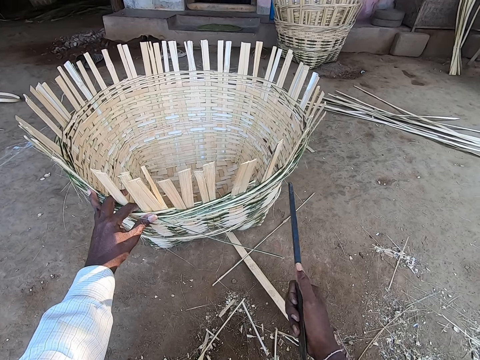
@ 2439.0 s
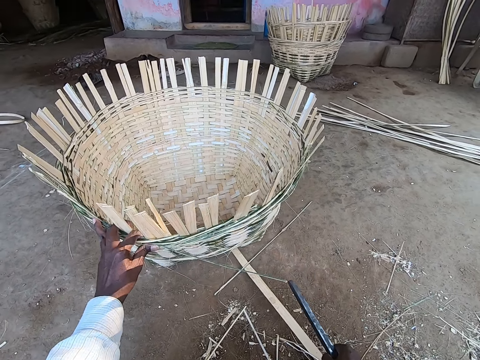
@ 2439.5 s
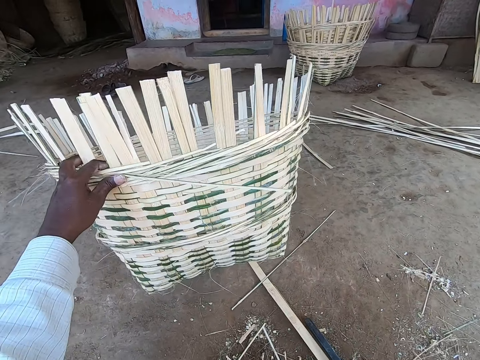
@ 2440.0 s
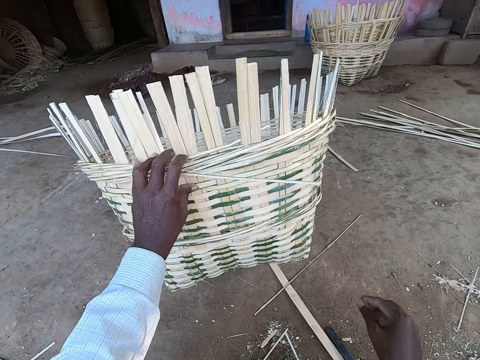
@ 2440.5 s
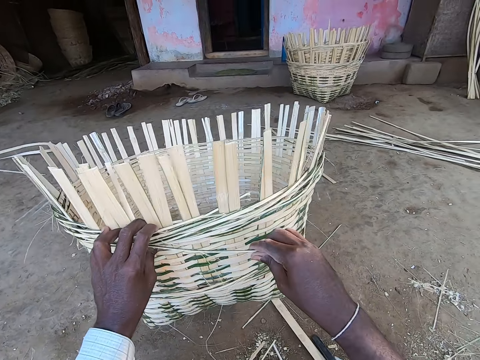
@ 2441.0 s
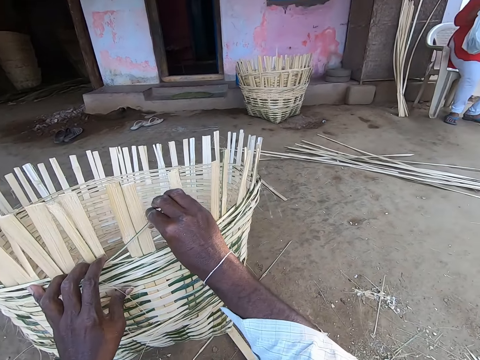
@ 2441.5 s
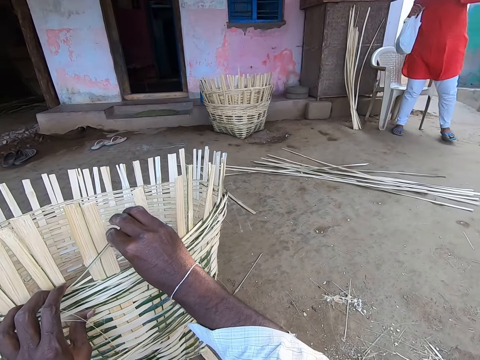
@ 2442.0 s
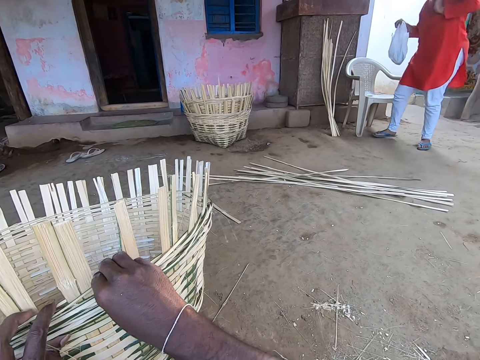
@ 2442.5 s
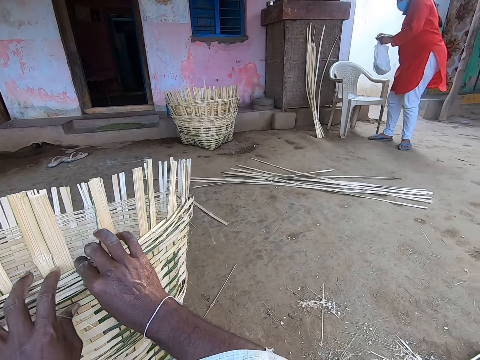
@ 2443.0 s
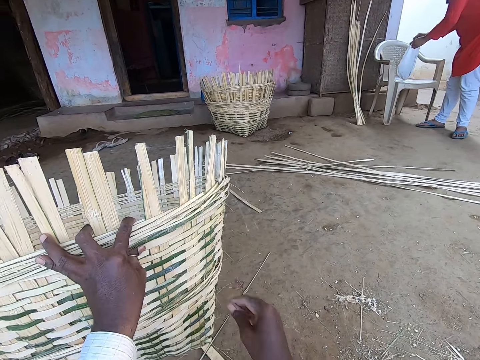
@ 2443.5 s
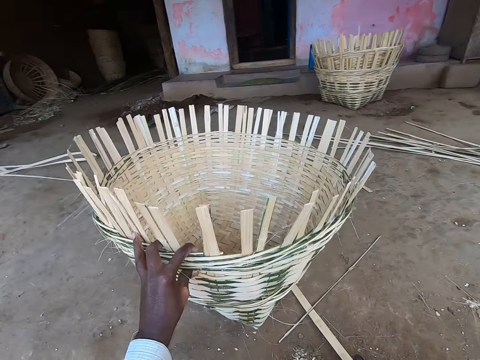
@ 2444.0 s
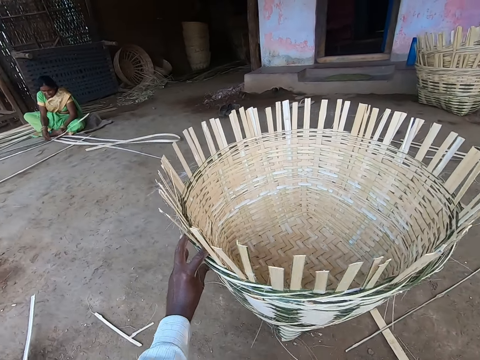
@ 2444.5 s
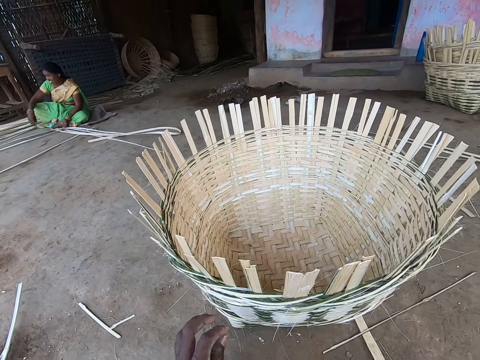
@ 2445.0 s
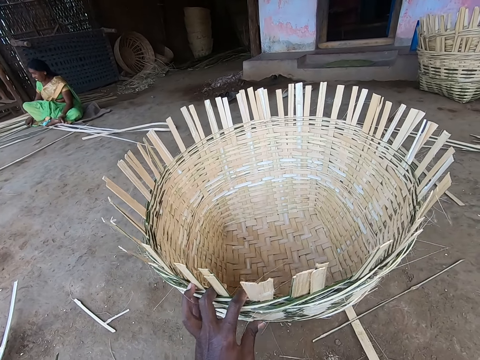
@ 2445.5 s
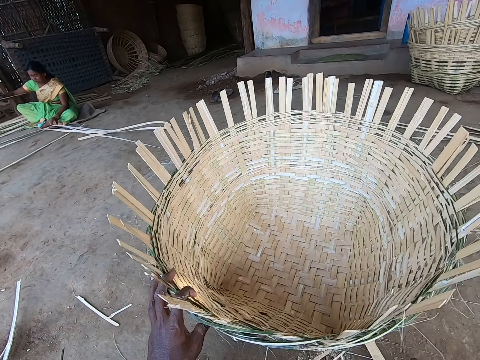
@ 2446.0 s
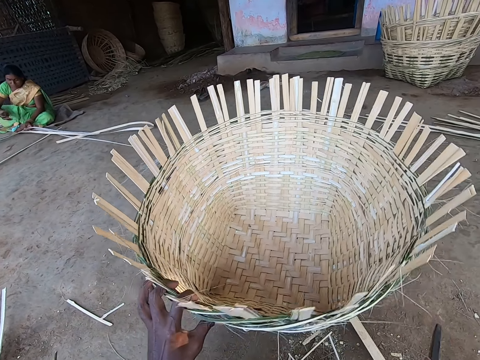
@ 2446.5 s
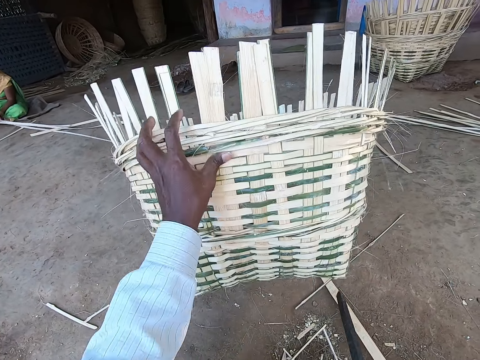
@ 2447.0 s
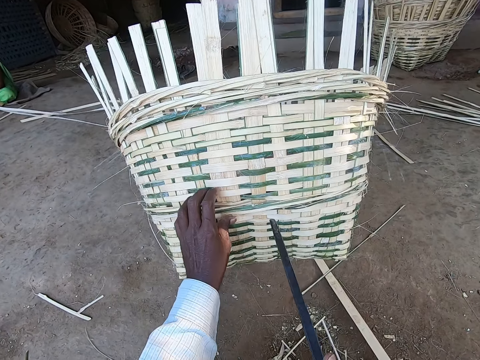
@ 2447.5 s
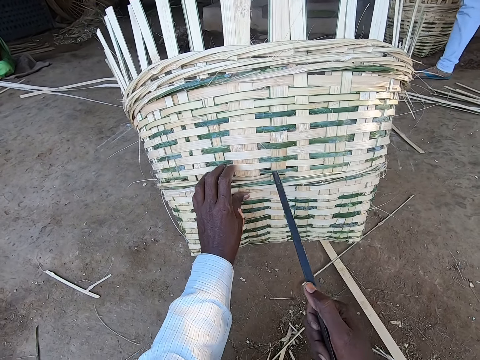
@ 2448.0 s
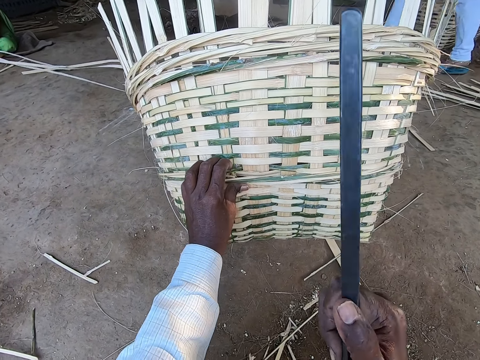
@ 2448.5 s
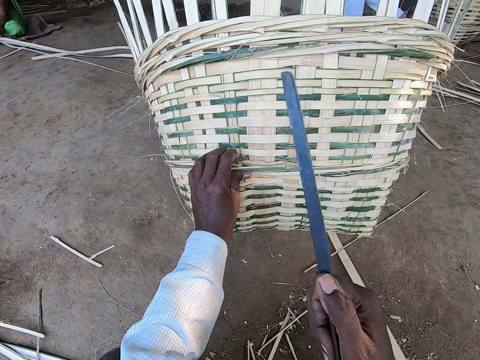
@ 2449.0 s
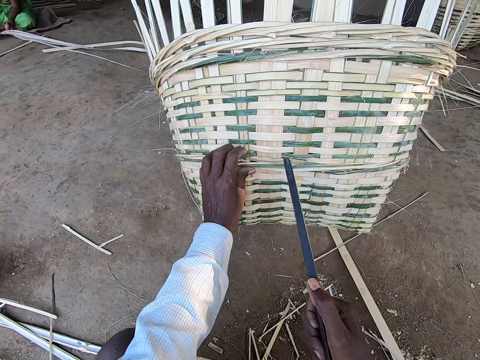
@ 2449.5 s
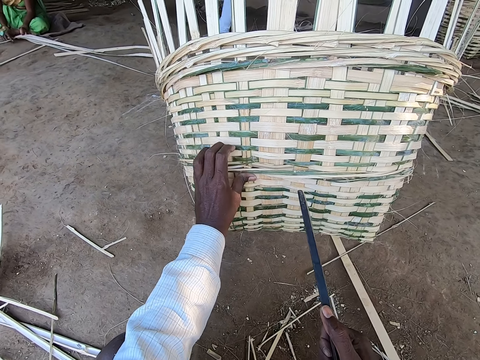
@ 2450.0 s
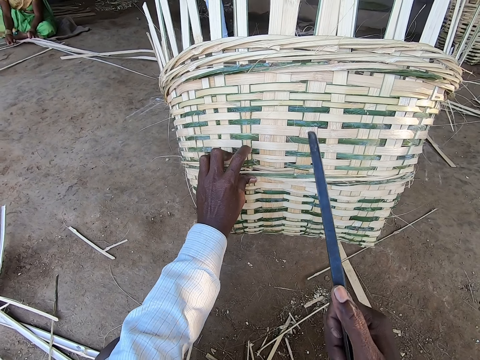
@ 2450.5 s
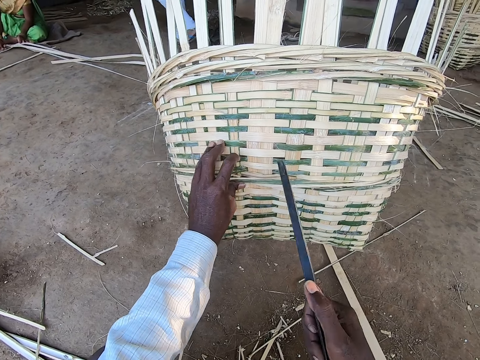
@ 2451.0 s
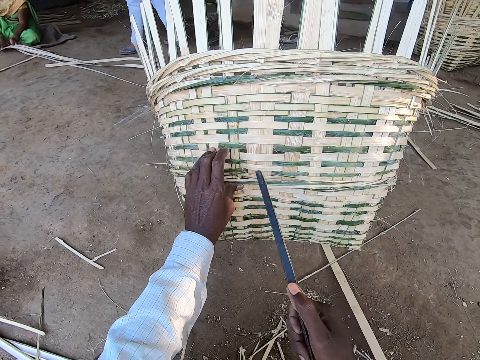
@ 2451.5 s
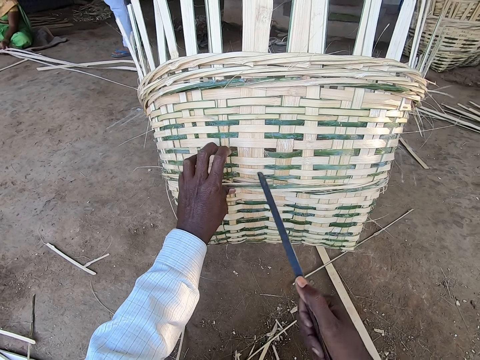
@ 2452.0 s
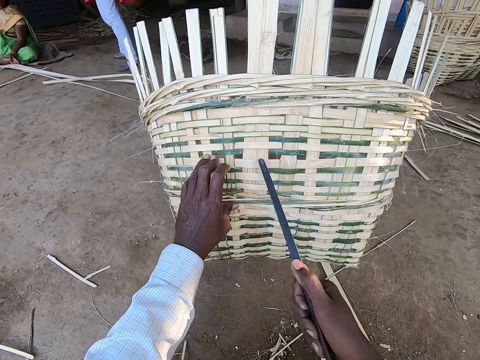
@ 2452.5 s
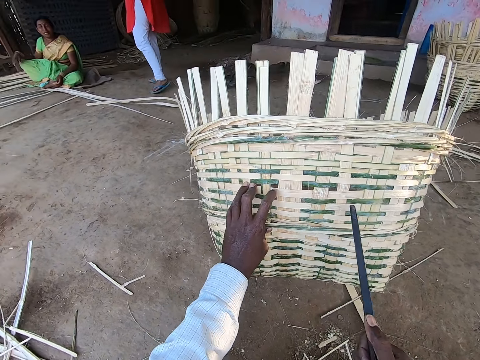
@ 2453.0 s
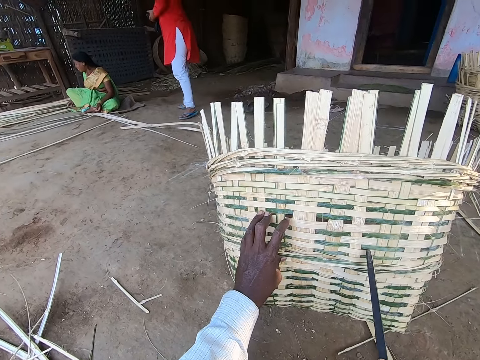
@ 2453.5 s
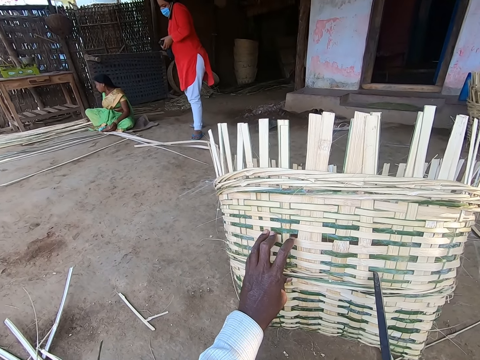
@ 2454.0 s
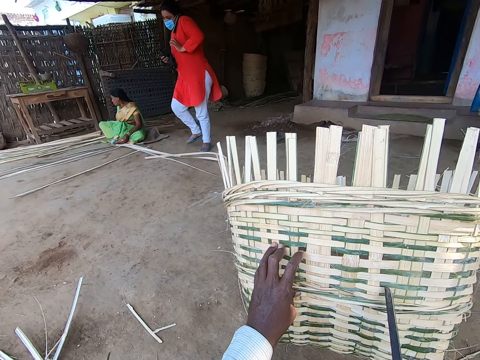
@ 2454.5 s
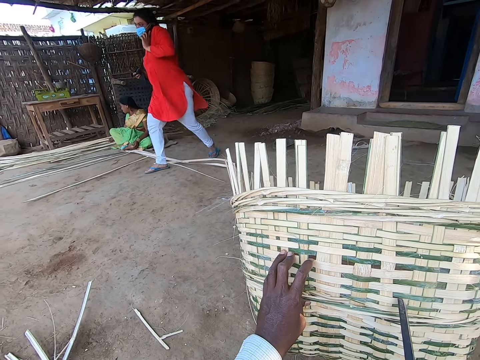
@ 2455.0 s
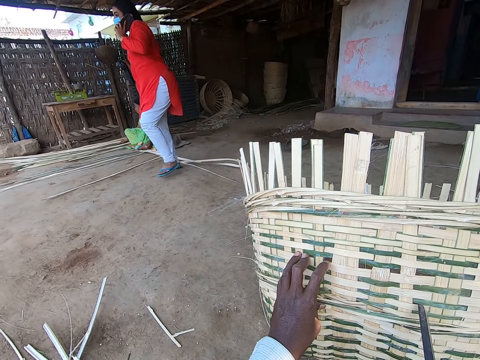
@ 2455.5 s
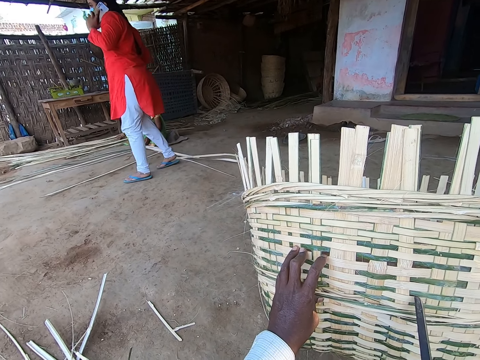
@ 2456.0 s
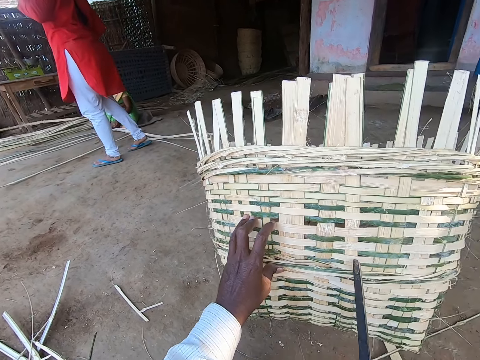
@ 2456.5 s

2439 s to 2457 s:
The camera wearer turns the basket. He holds the bamboo strip with his right hand. He puts the bamboo strip in his right hand around the staves of the basket. He aligns the palm reed on the basket. A woman holds a carrier bag with her hands. The woman drops the carrier bag in her hands on a chair. The camera wearer turns the basket. He moves the basket on the floor with his right hand. He lifts a part of the basket from the ground with his left hand. He taps the basket with the rapping iron or rod in his right hand. He looks at the basket. He hits the basket with the rod. Another woman walks towards a third woman. The camera wearer looks at the basket. The second woman holds a phone on her ear with her left hand.

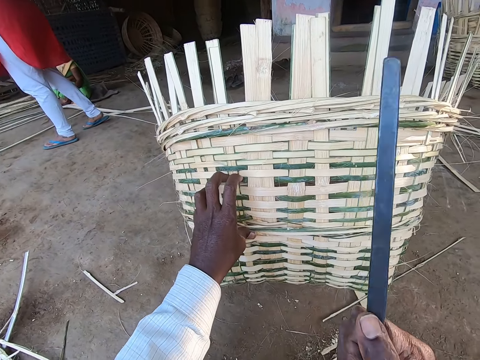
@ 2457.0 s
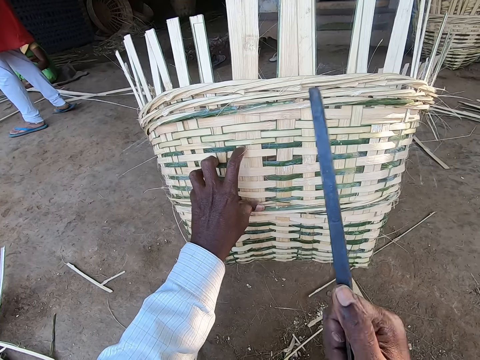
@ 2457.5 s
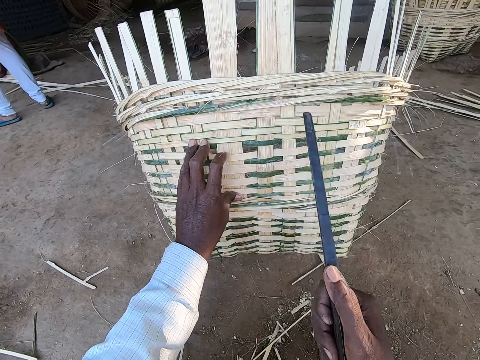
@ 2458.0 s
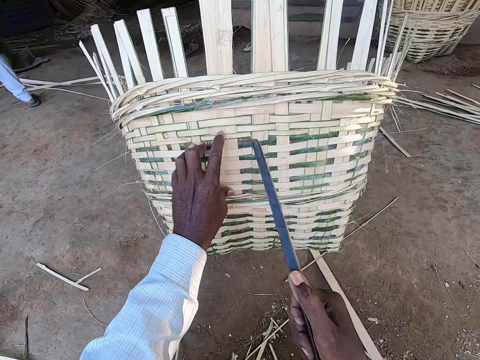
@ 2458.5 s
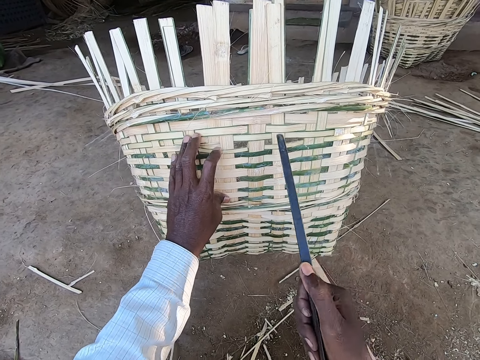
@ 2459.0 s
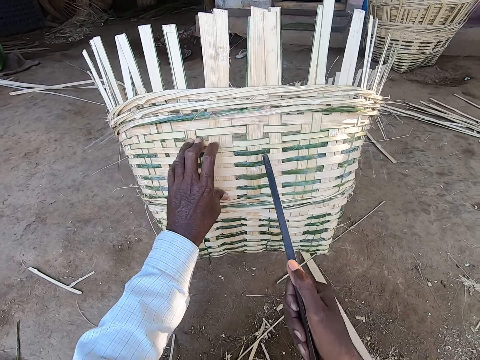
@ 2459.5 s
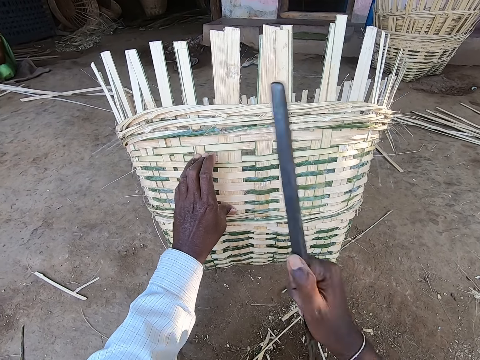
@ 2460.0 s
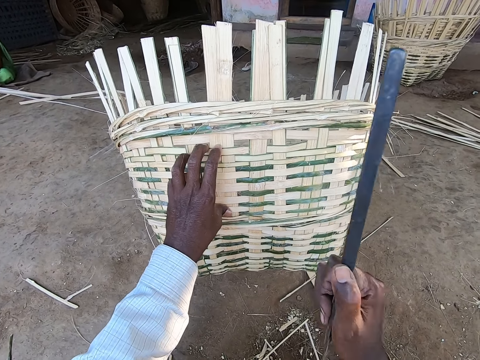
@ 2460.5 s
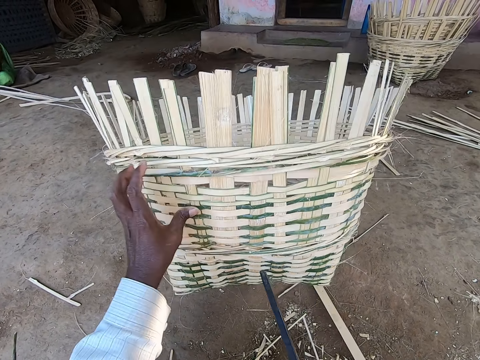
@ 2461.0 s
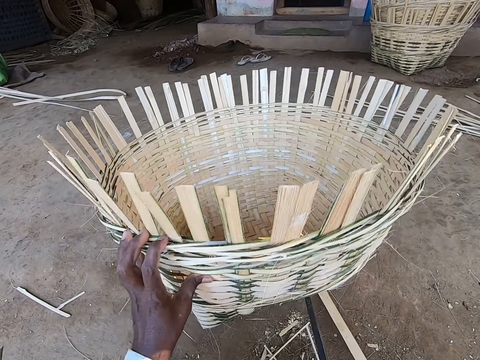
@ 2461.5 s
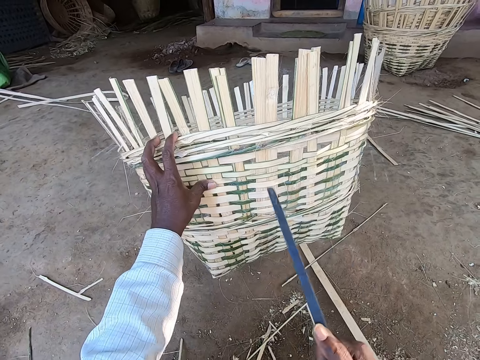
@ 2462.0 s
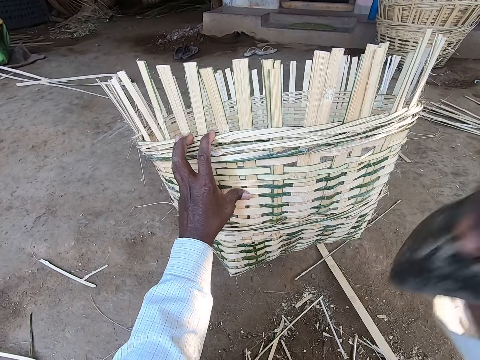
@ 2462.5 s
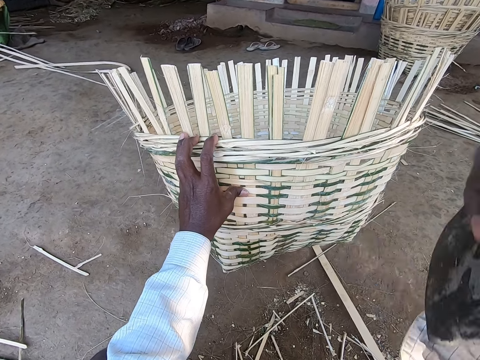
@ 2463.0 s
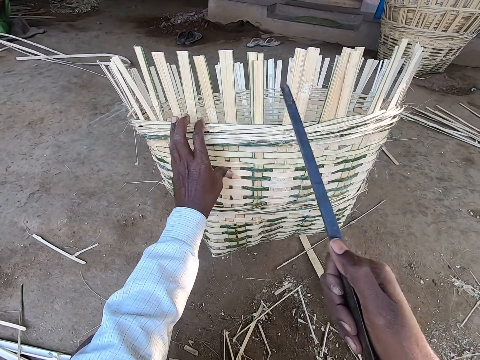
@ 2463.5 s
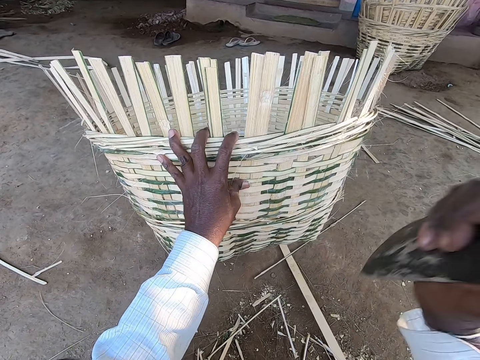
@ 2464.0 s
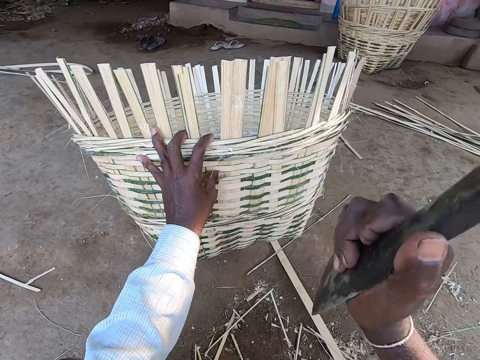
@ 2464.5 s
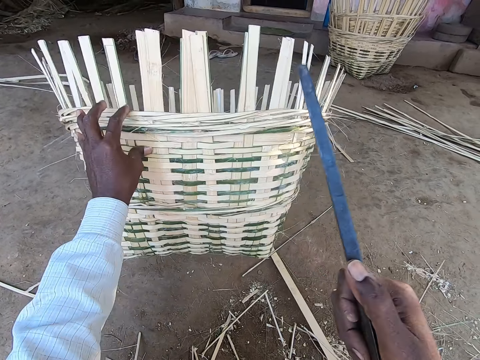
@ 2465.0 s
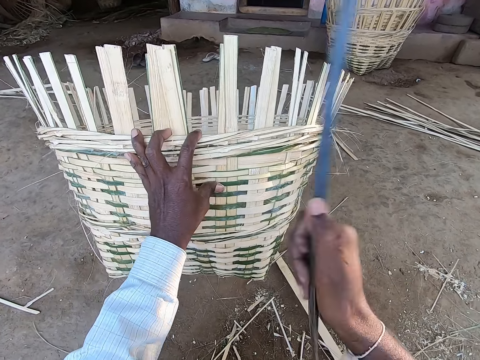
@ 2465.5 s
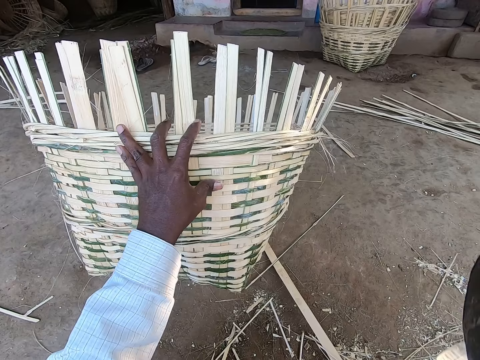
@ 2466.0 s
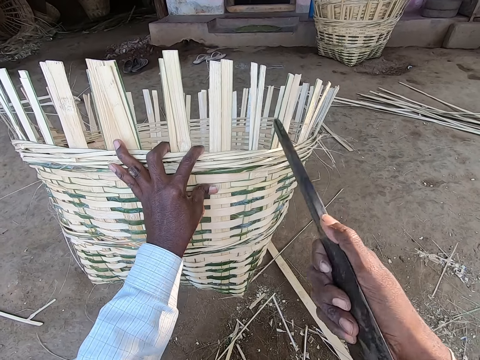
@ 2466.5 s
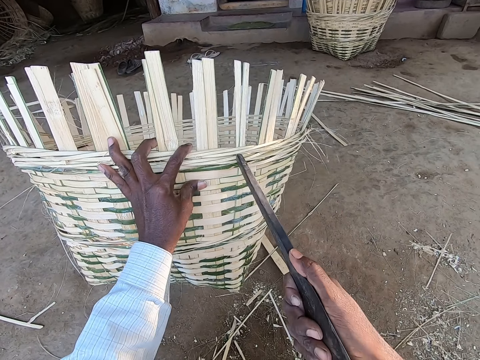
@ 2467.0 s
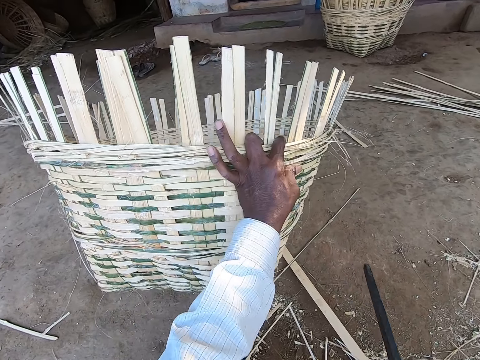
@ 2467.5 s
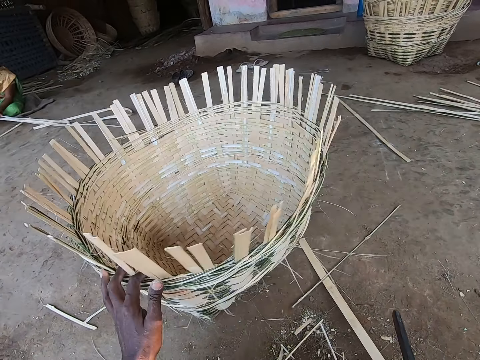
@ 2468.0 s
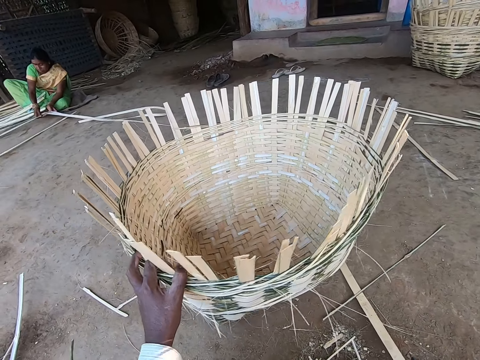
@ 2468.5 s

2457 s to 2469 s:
The camera wearer taps the basket with the rapping iron or rod in his right hand. He looks at the basket. He hits the basket with the rod. He turns the basket with his left hand.
